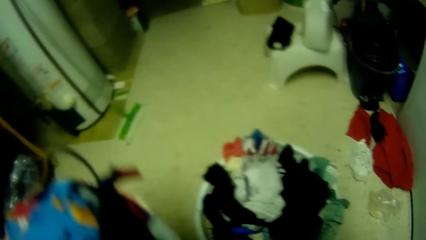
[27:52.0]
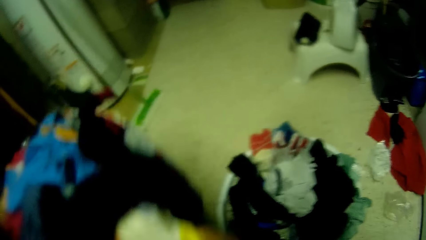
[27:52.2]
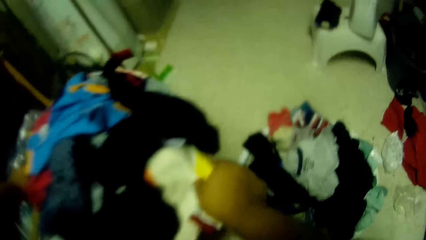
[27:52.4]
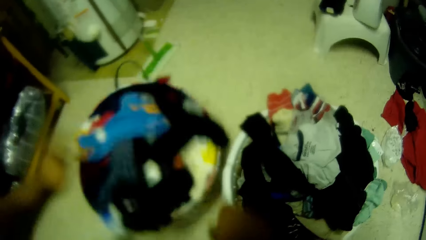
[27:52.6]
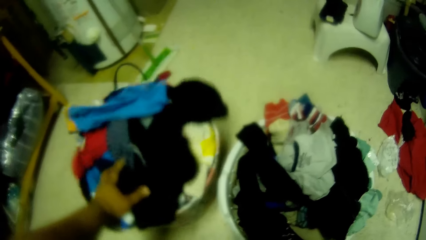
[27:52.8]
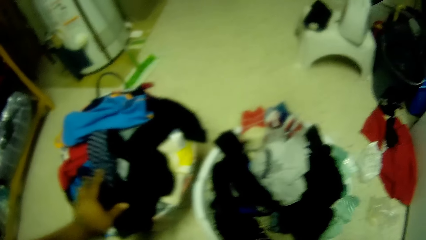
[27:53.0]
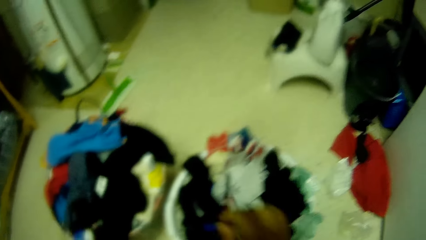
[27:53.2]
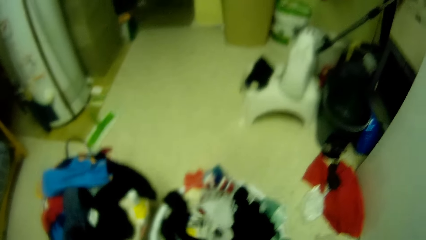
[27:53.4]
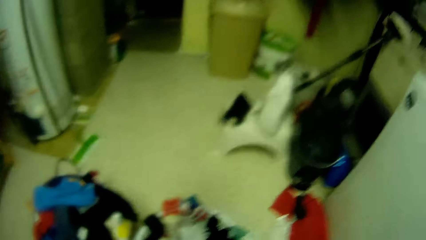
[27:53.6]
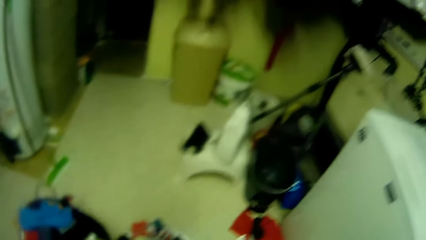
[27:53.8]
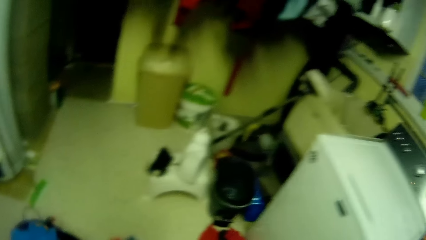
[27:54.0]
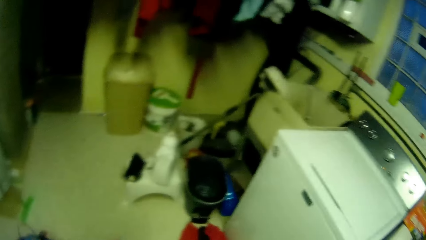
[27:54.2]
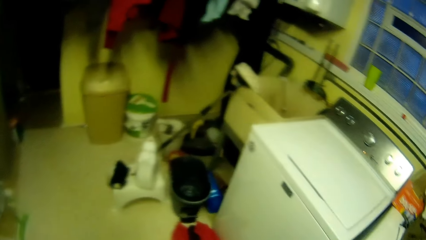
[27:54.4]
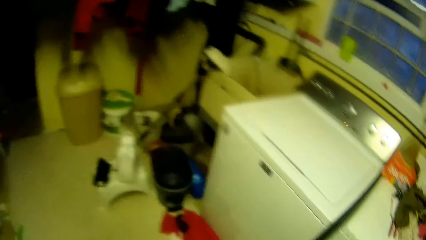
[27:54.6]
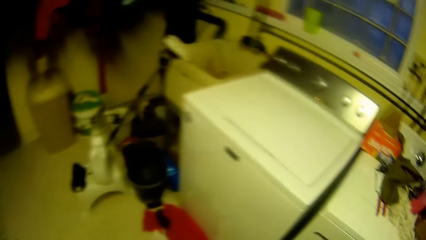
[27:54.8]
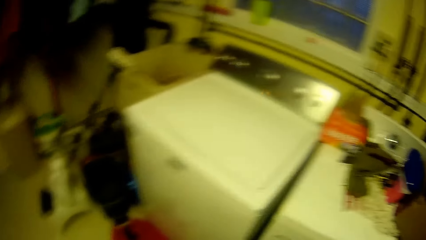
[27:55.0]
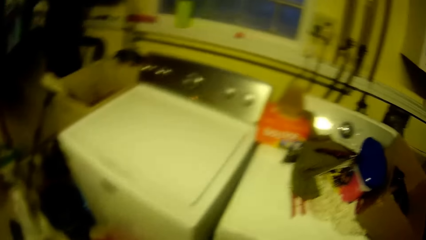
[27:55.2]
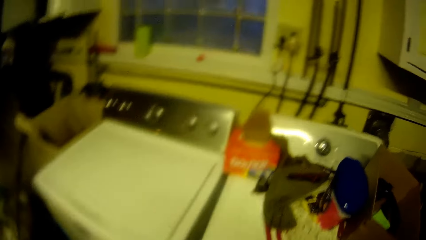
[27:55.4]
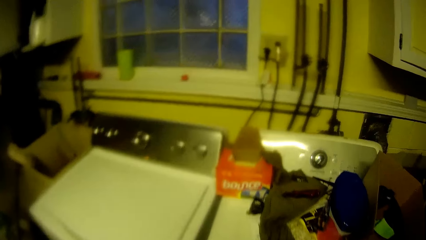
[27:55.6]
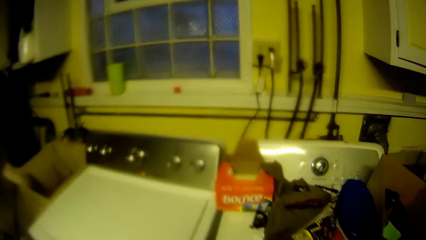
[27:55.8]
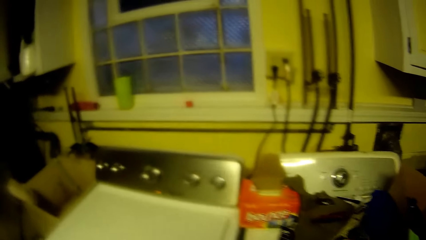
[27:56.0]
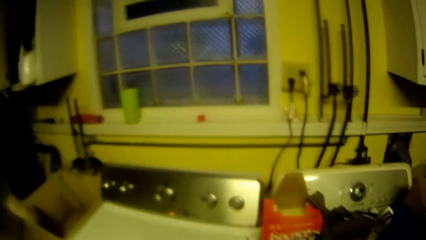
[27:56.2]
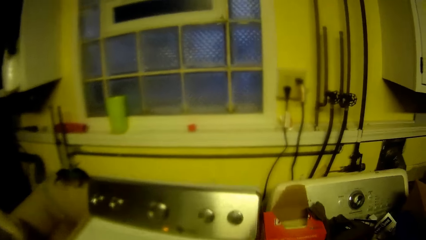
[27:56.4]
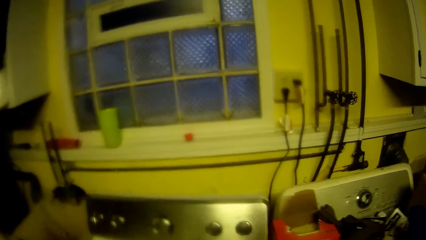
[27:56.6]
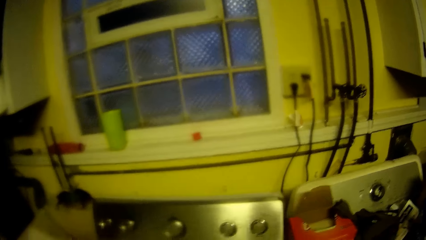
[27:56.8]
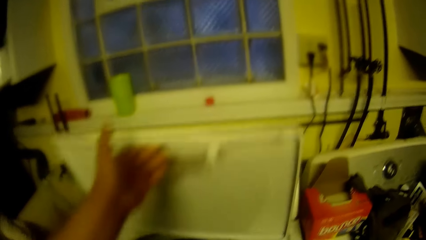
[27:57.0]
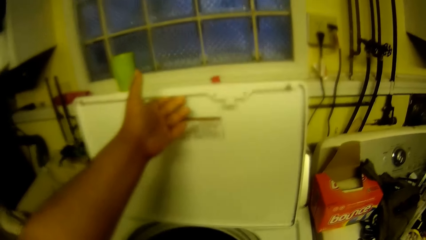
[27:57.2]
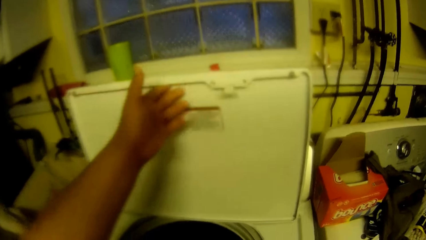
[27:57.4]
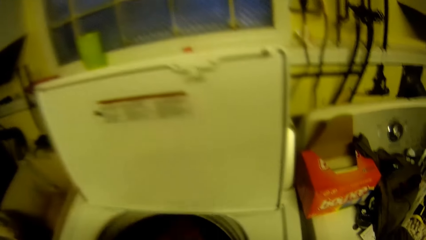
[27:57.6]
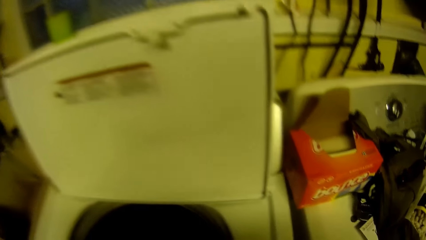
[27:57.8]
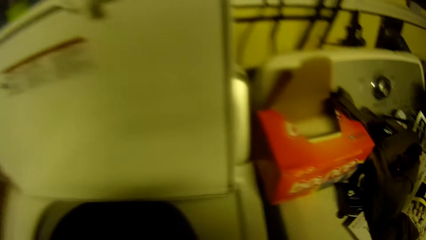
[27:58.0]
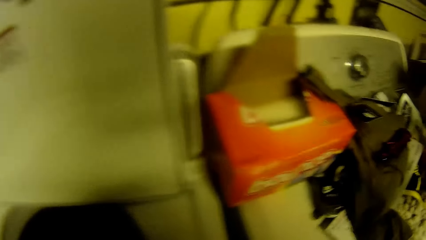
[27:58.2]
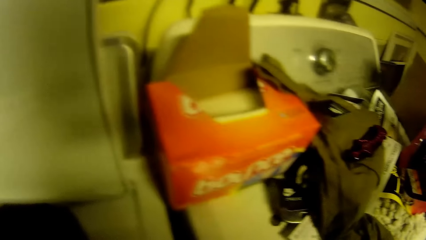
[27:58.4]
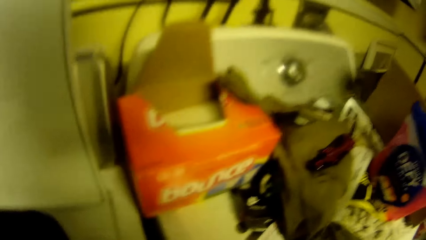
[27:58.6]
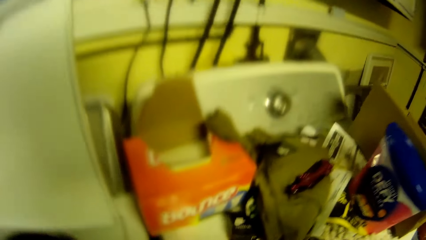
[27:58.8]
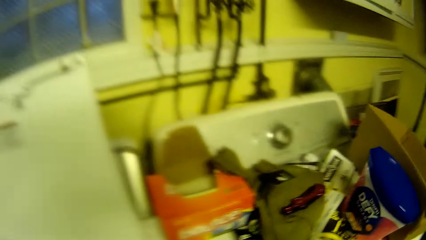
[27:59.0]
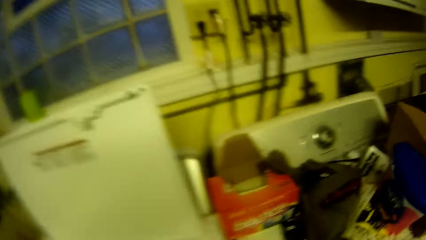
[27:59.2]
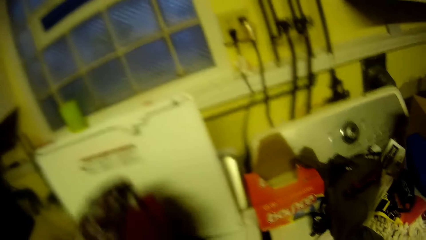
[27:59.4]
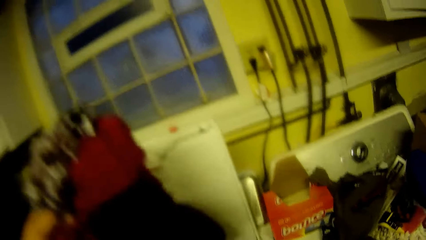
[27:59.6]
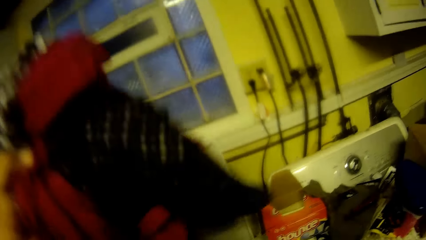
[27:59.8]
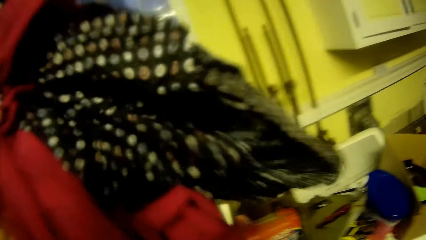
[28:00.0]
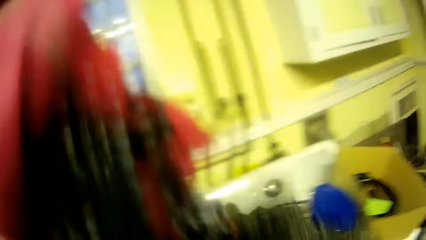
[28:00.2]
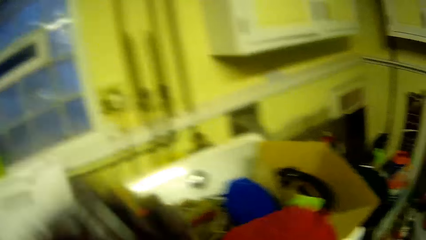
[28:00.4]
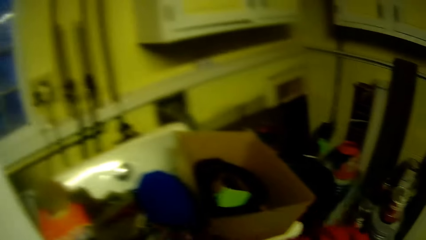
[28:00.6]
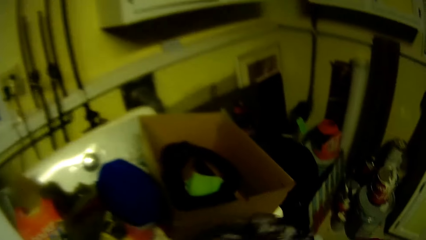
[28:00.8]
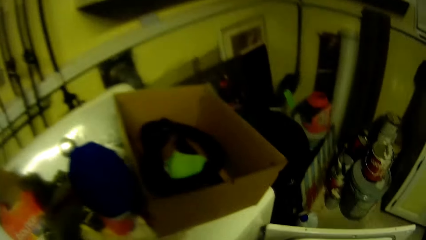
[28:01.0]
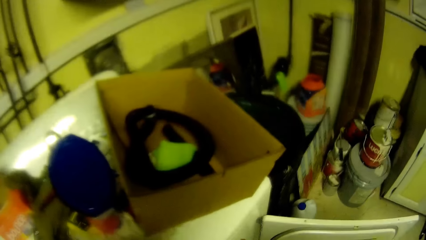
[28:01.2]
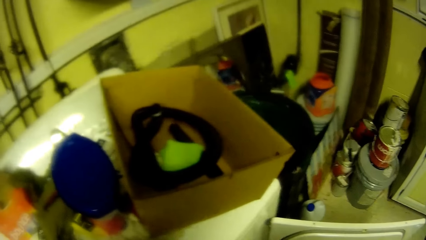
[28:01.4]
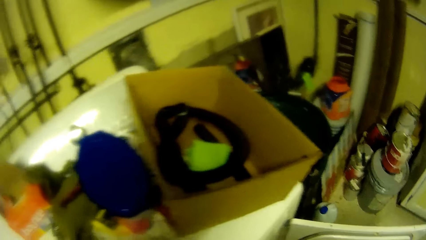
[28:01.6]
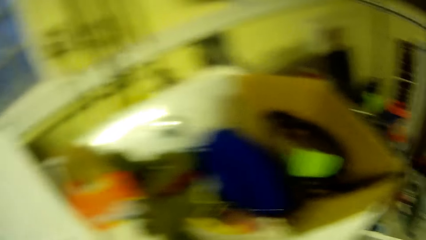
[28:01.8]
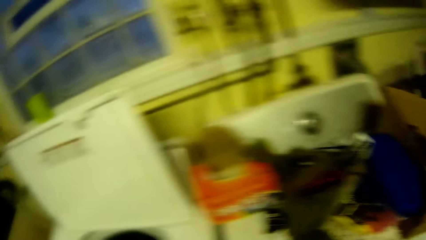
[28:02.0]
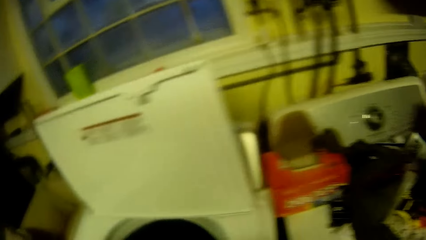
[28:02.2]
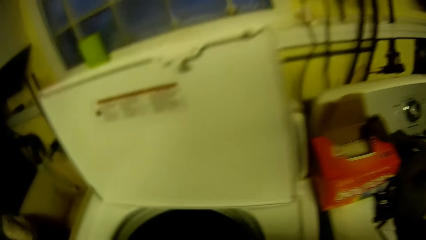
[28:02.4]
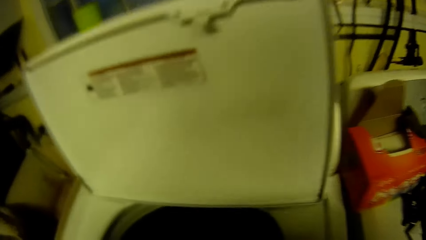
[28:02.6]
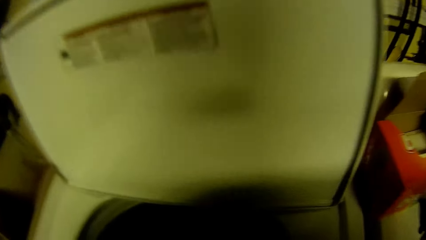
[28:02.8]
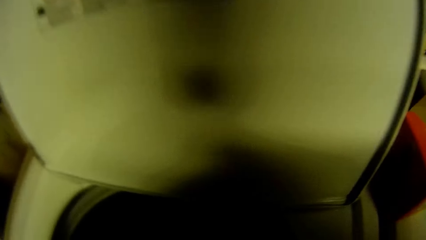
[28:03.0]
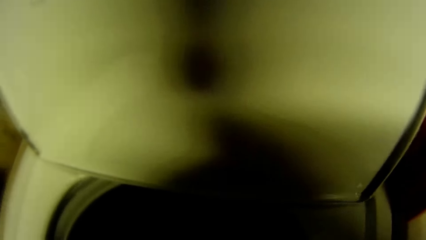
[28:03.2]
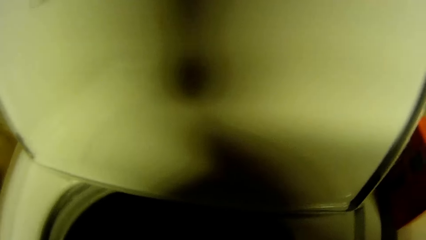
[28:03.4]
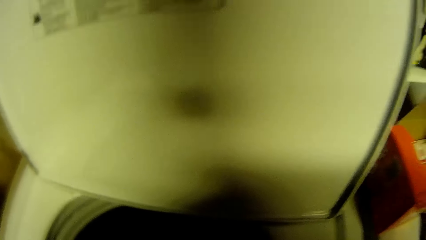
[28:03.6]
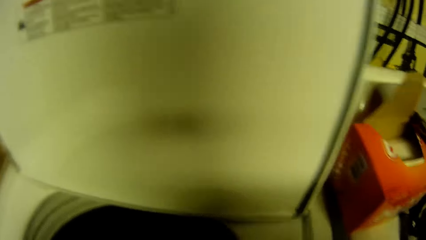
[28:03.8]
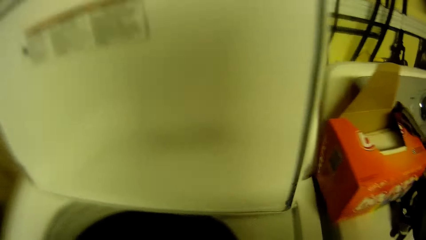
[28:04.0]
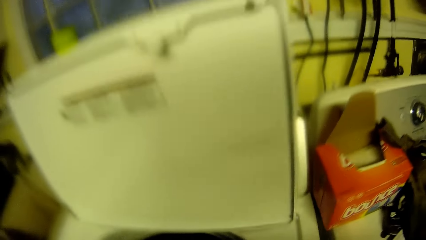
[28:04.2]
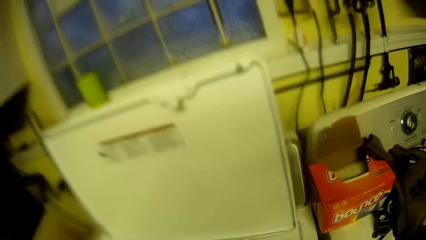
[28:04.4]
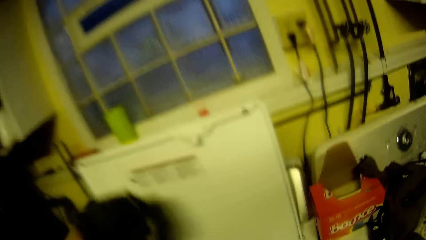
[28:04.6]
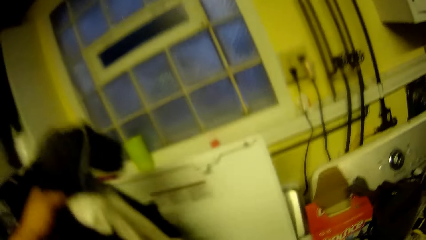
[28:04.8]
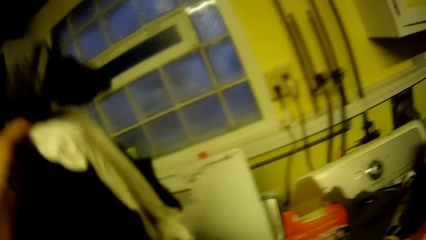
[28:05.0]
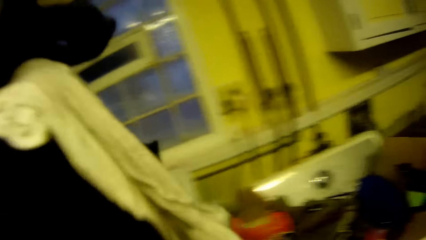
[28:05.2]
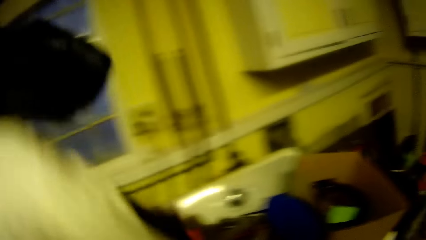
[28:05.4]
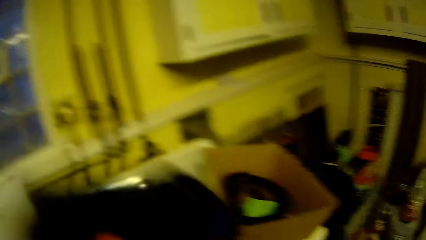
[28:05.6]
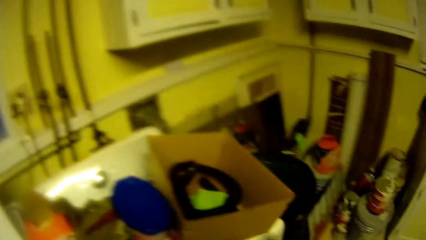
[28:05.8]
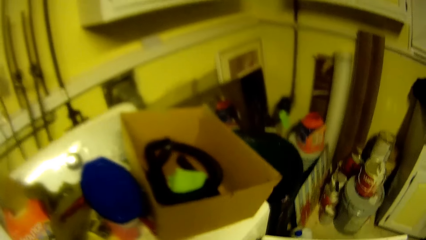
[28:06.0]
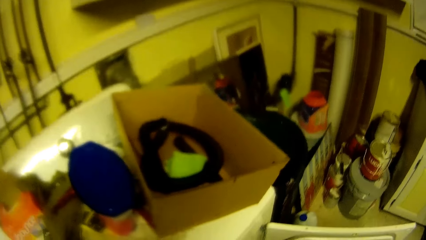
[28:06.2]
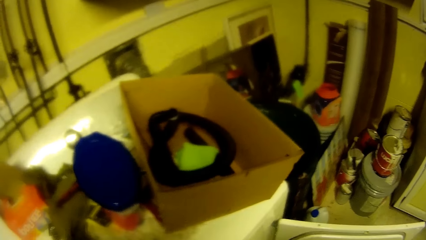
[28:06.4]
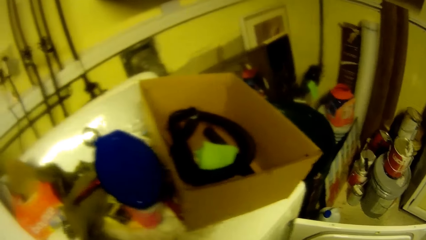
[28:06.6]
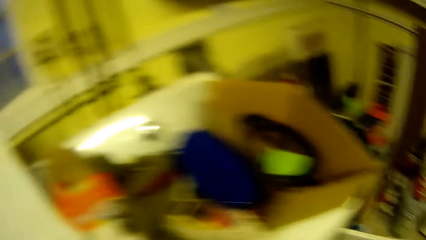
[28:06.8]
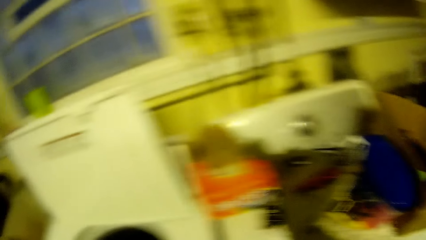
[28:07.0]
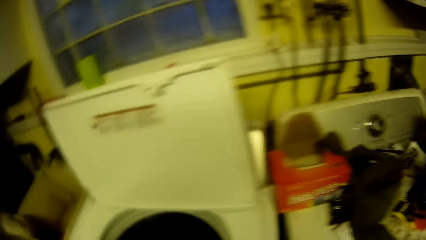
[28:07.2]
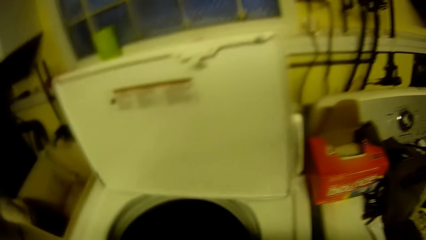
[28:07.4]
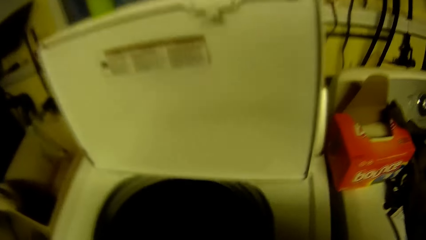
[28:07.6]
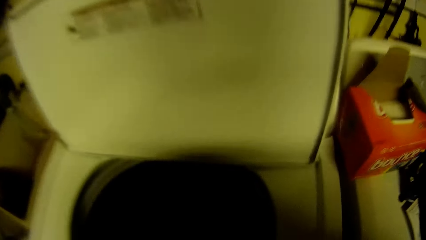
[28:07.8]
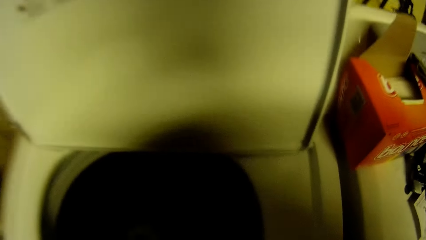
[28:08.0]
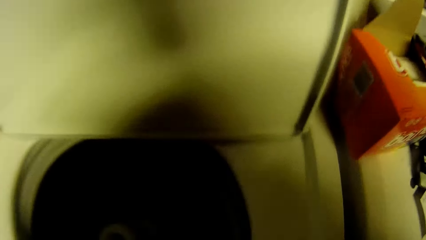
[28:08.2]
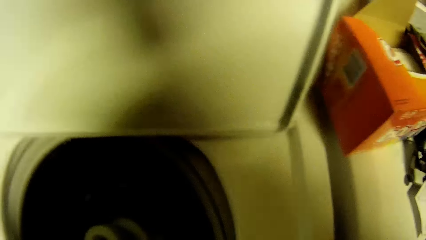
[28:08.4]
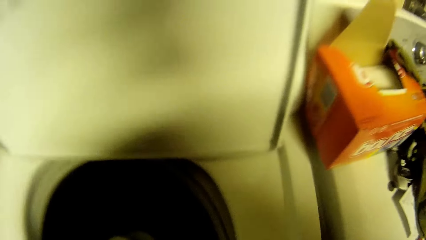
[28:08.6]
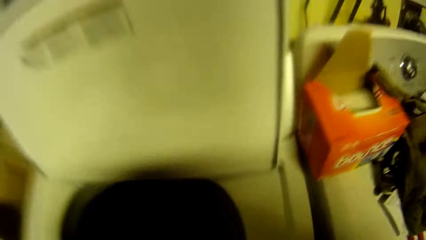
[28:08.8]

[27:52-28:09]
The camera wearer carries a basket. He drops the basket on the floor. He opens a door of the washing machine with his left hand. He picks a bunch of cloth out of the washing machine with his left hand. He places the bunch of cloth in the washing machine with his left hand. He picks a bunch of cloth out of the washing machine with his left hand. He places the bunch of cloth in the washing machine with his left hand.
